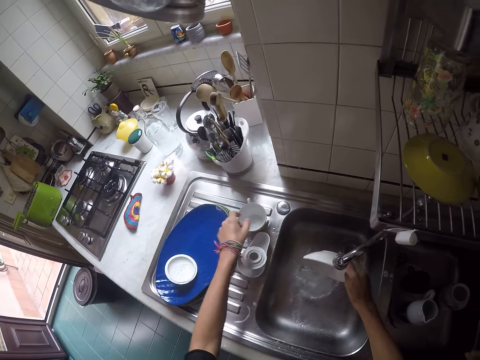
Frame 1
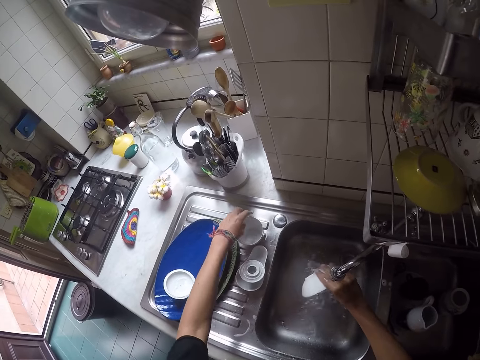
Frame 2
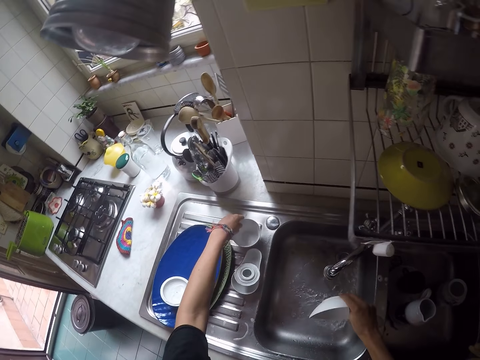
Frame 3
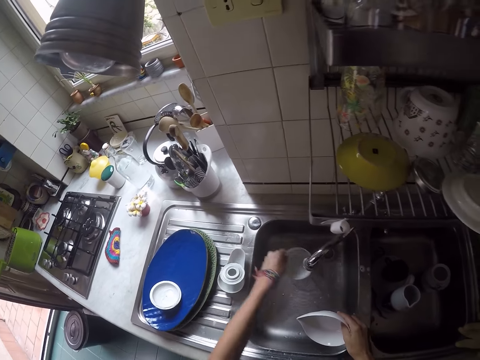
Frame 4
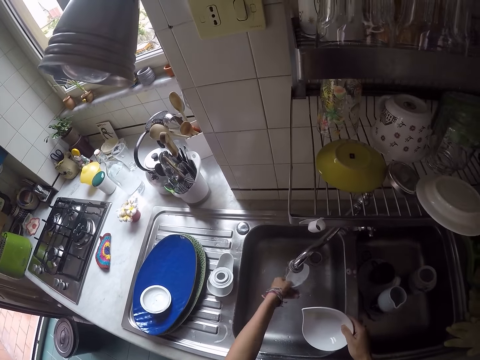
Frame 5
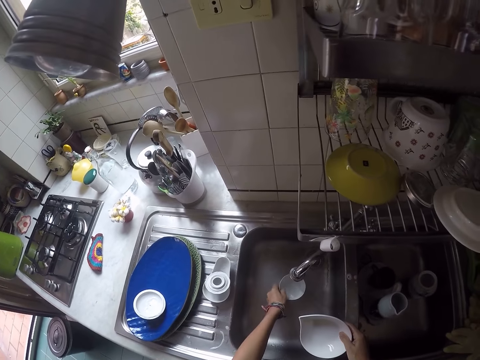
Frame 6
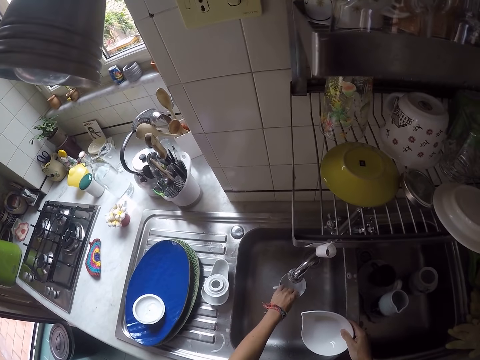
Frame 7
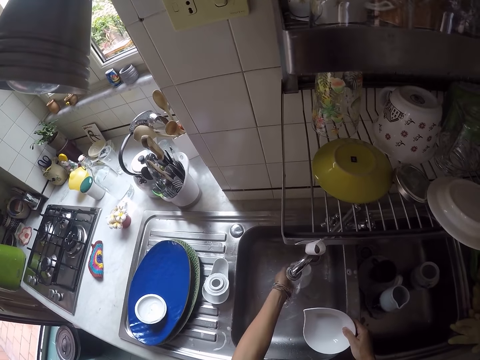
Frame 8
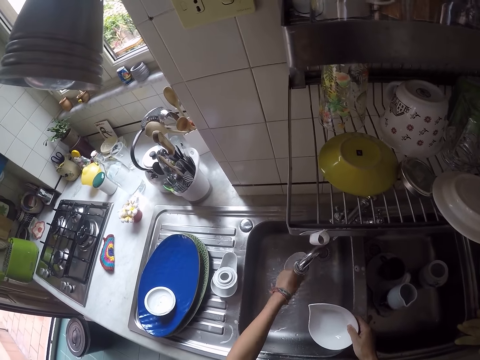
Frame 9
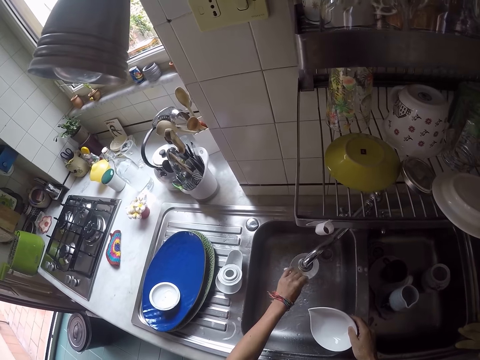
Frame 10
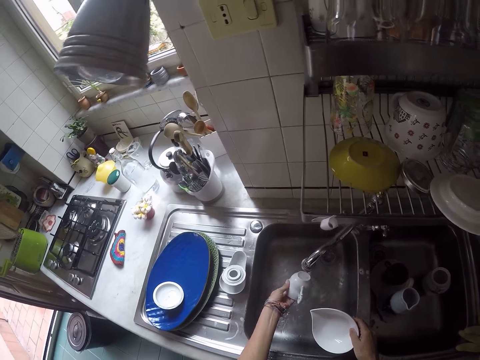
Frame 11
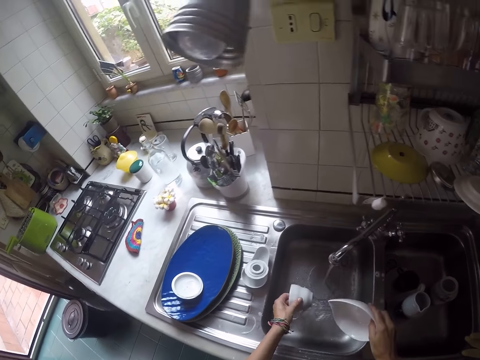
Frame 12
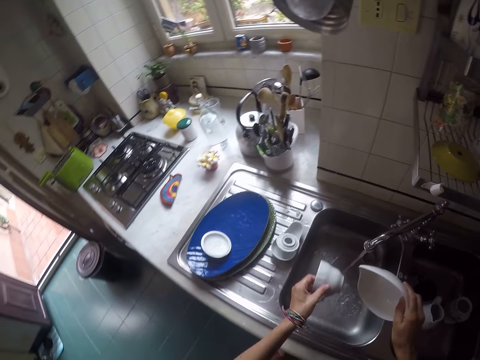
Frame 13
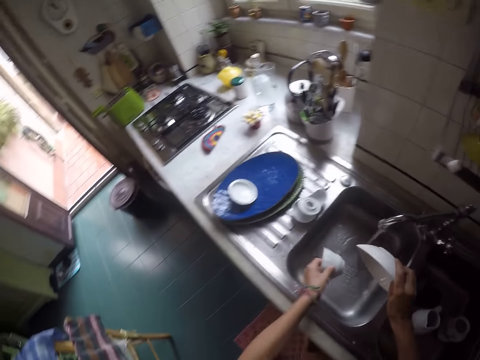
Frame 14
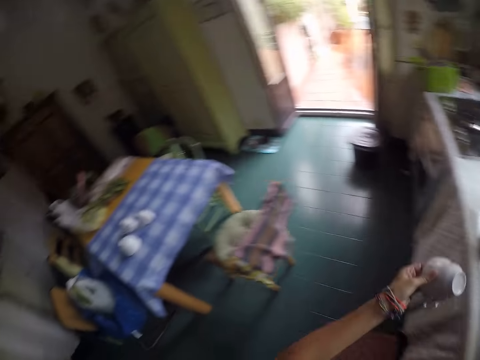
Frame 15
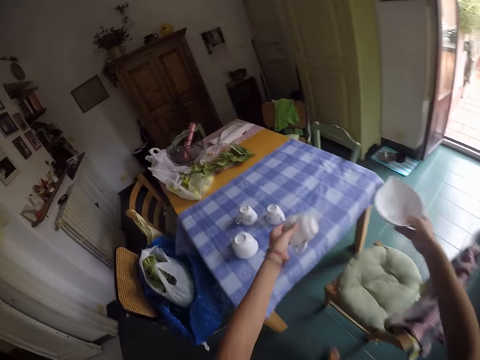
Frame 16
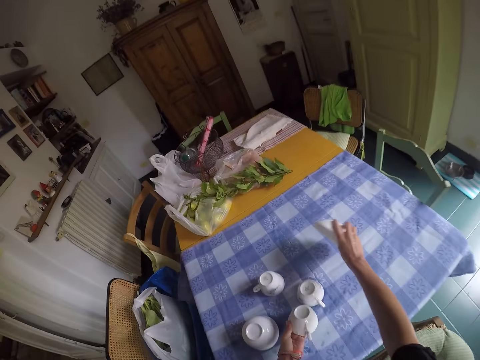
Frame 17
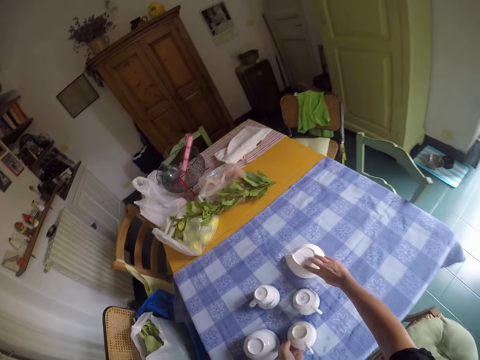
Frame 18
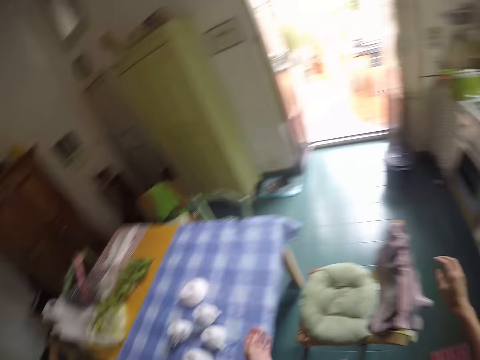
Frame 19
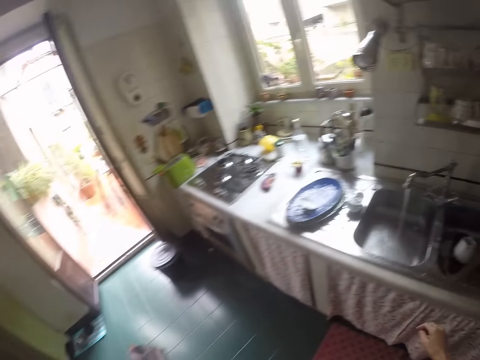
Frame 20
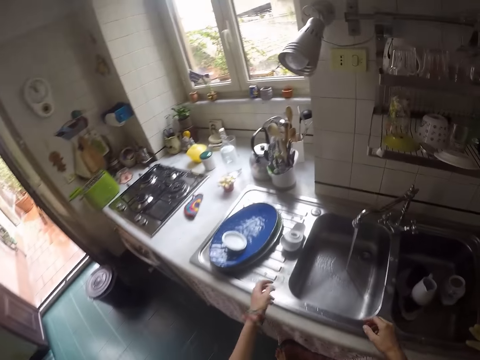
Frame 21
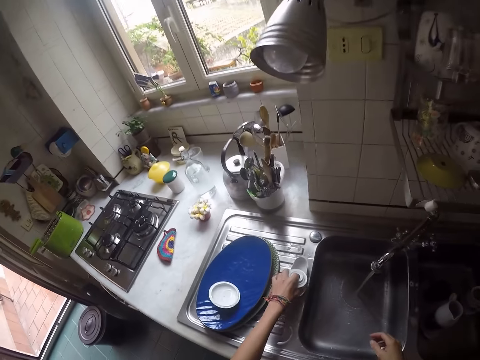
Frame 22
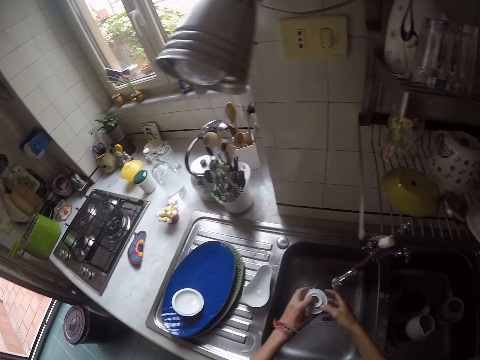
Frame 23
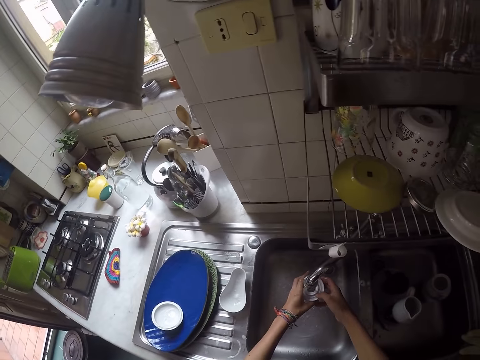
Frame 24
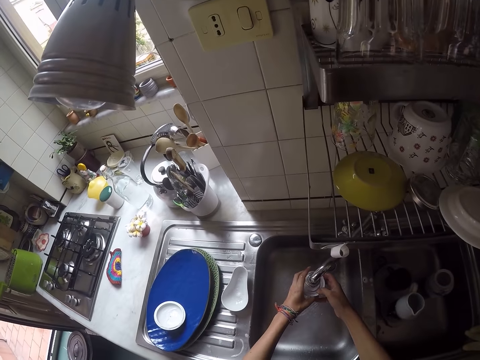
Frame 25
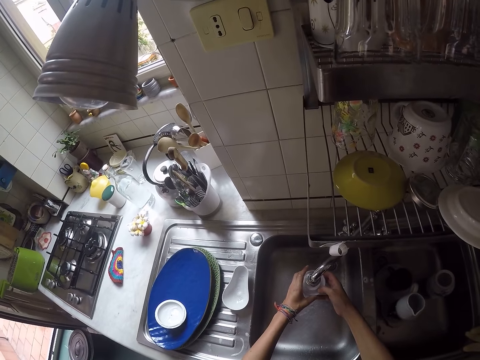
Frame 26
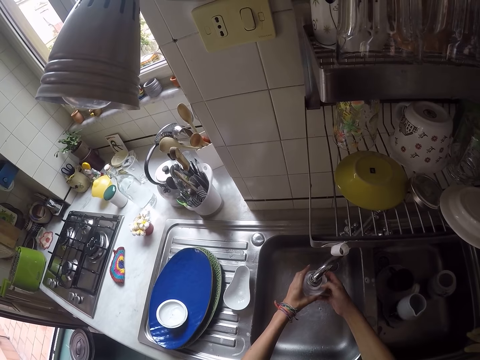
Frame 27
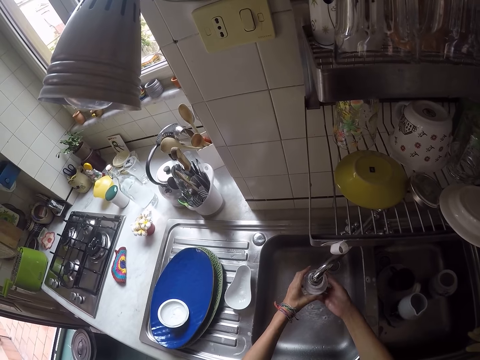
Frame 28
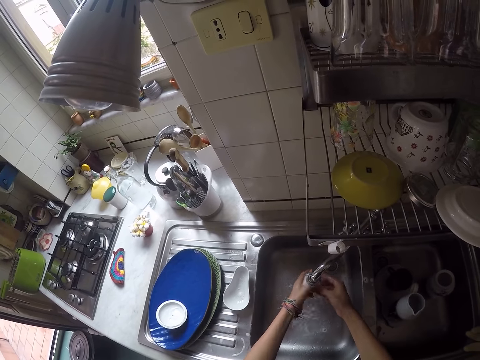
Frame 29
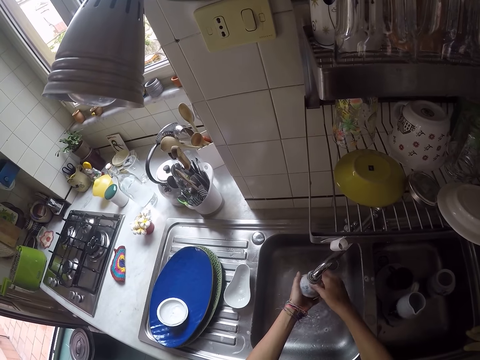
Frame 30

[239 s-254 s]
The camera wearer takes a cup. They rinse the cup. They put the cup in the sink. They hold the cup. They rinse the cup. They remove excess water from the utensils. They put the utensils on the table. They take a bowl lid. They rinse the bowl lid.

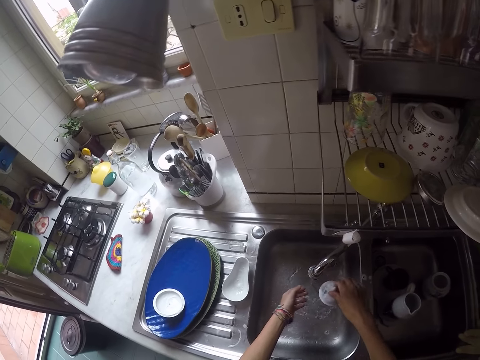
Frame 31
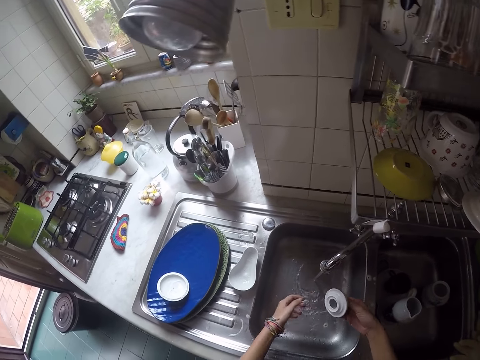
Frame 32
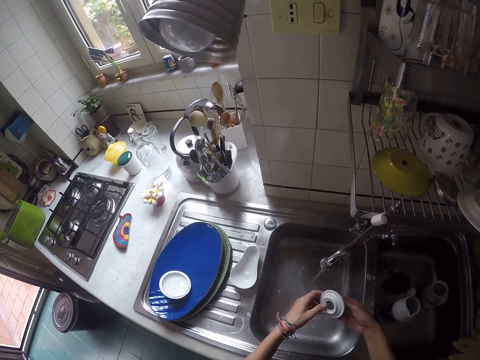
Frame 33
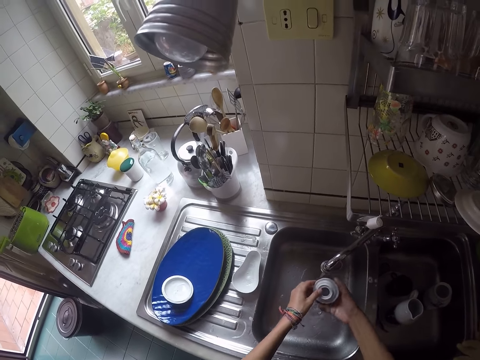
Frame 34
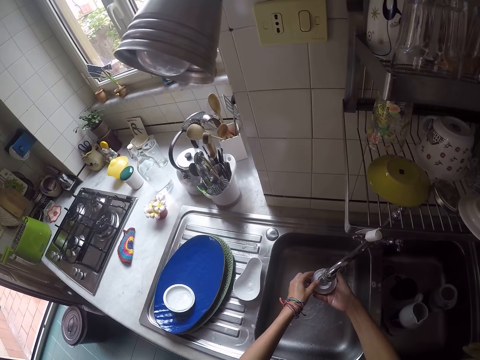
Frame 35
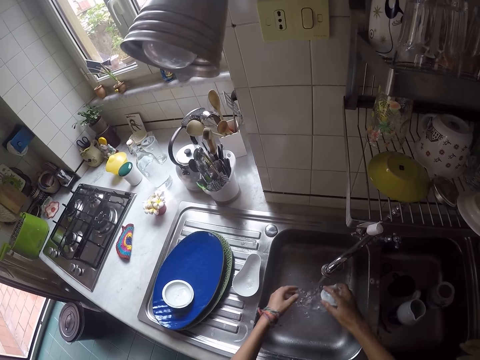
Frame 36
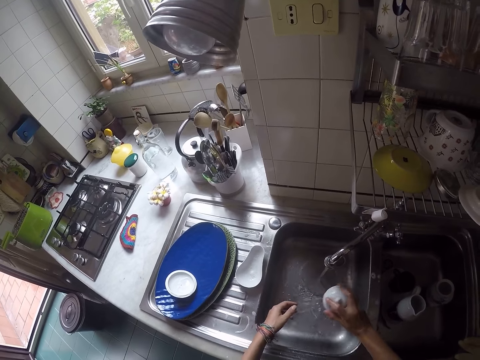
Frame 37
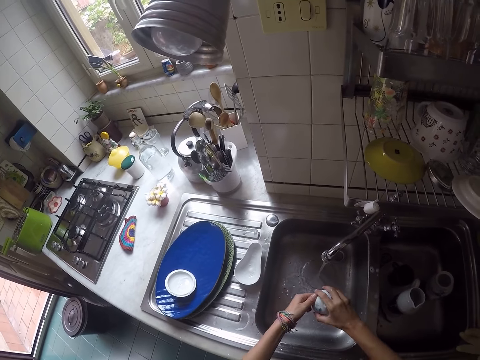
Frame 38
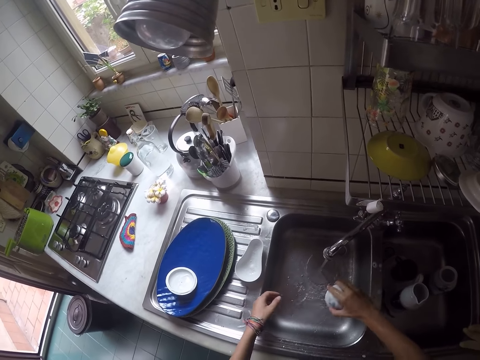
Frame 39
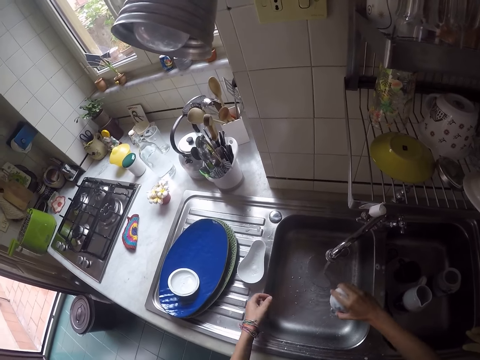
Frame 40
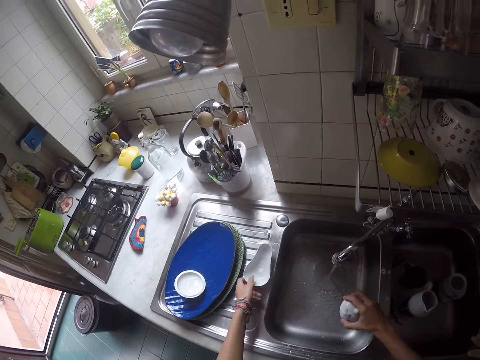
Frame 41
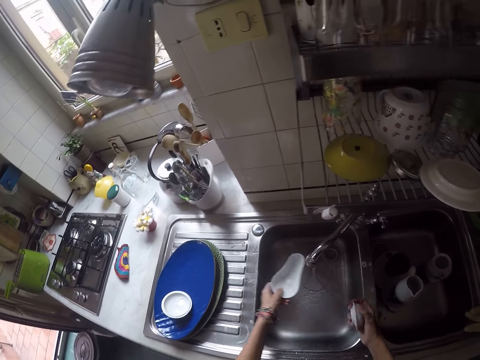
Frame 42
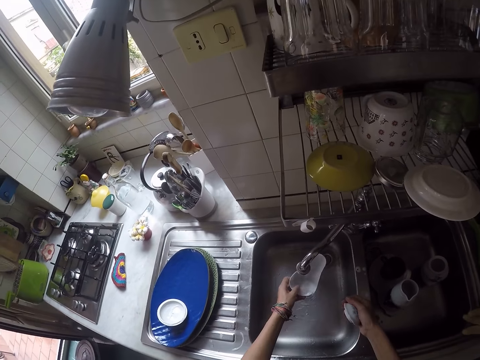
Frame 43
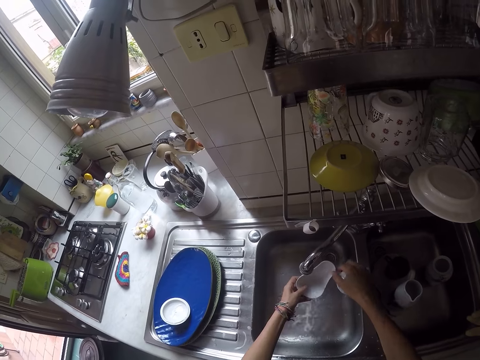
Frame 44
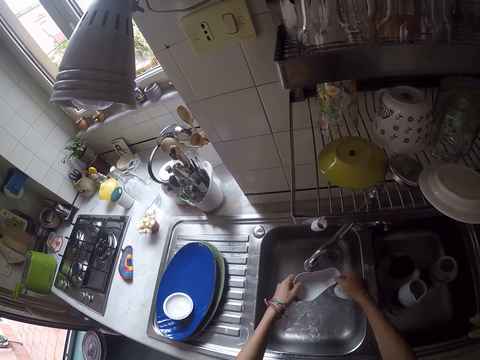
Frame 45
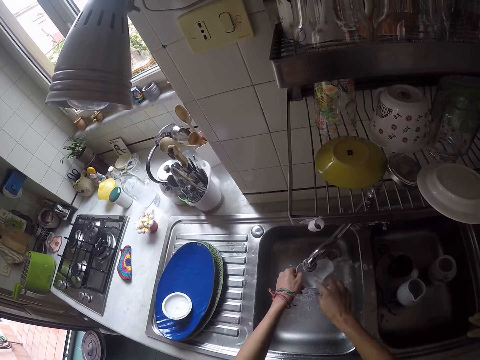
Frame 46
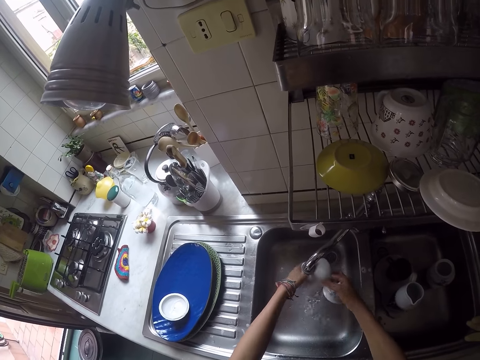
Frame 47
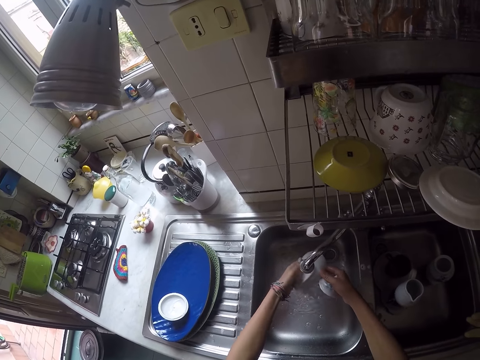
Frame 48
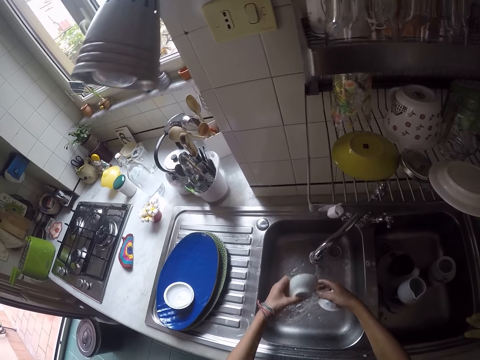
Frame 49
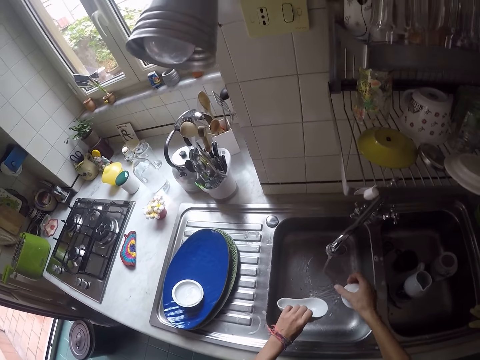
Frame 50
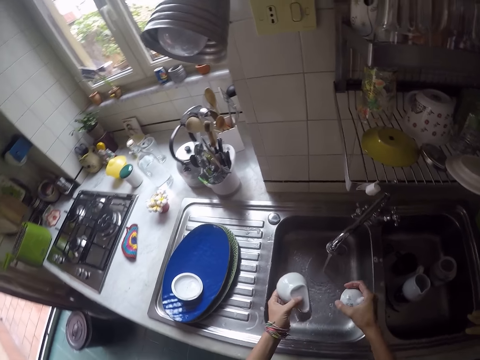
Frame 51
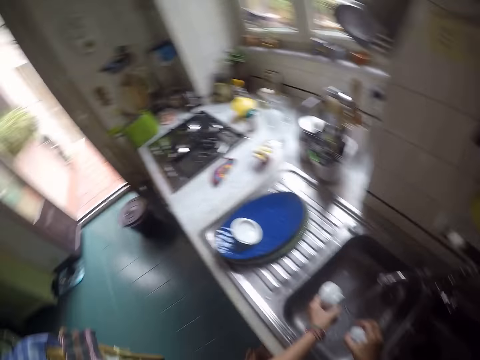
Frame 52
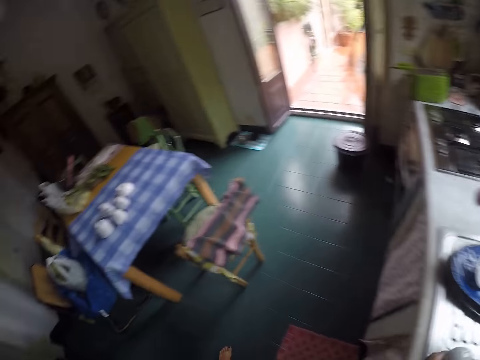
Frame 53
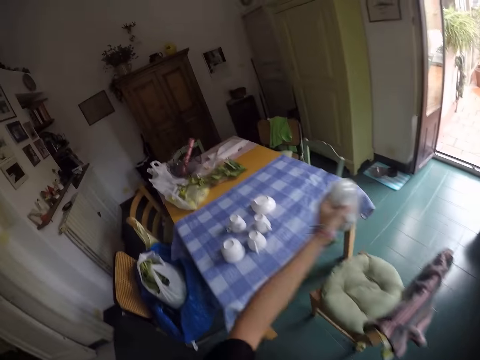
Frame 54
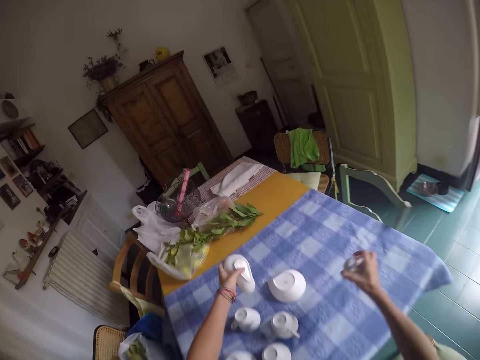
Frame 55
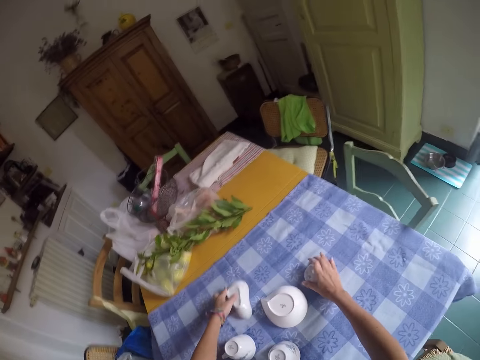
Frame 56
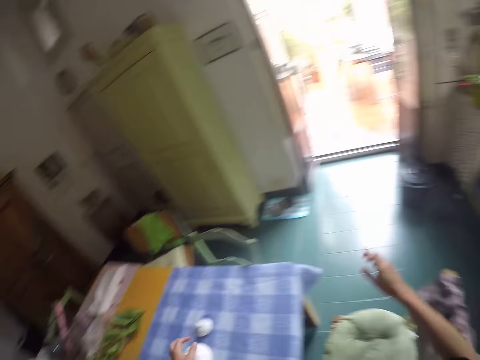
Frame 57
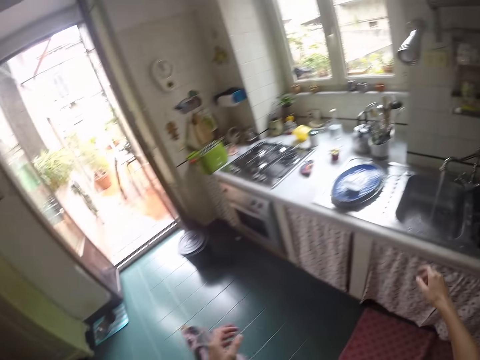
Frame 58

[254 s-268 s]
The camera wearer looks on the bowl lid. They rinse the bowl lid. They remove excess water from the bowl lid. They take the bowl from the sink slab. They rinse the bowl. They remove excess water from the utensils. They put the utensils on the table.
